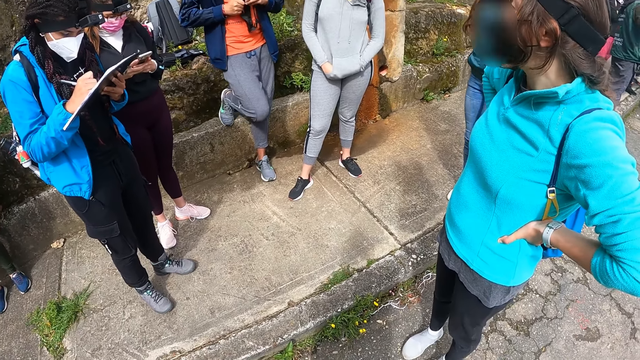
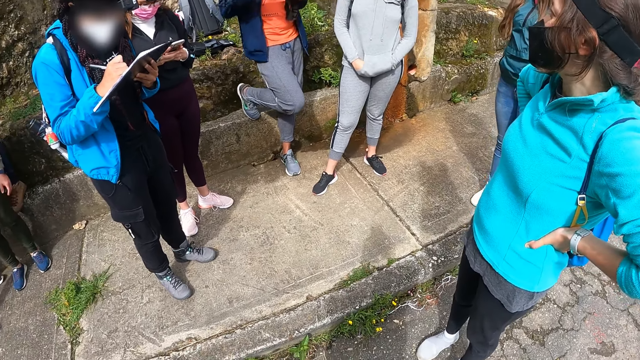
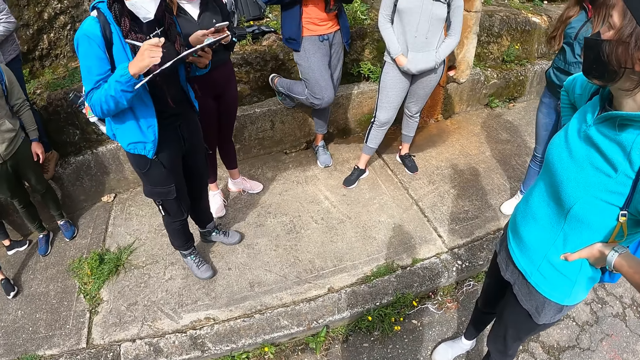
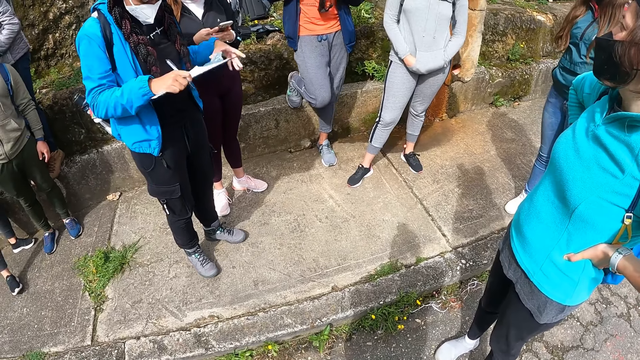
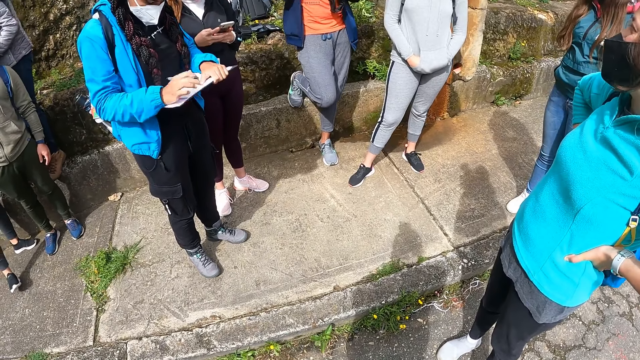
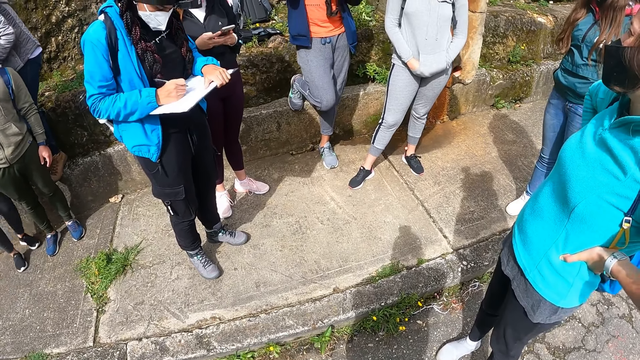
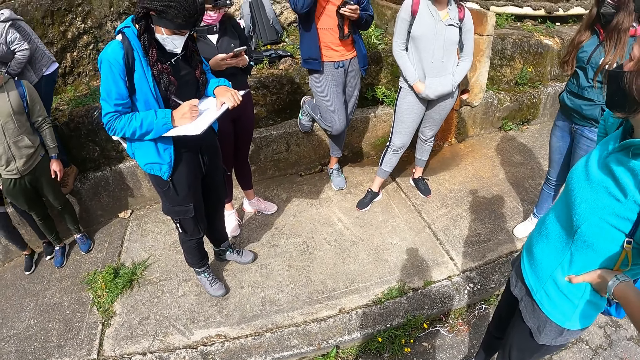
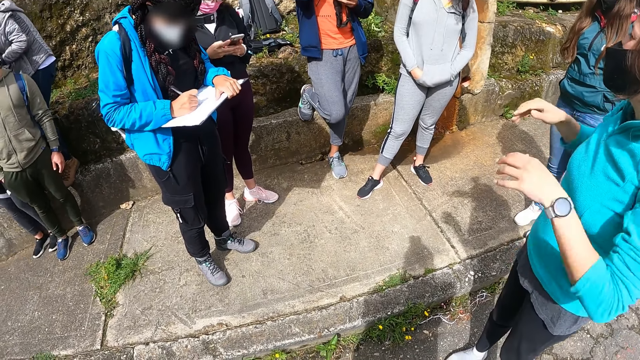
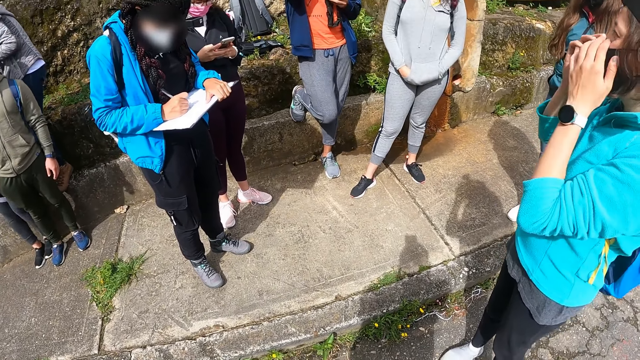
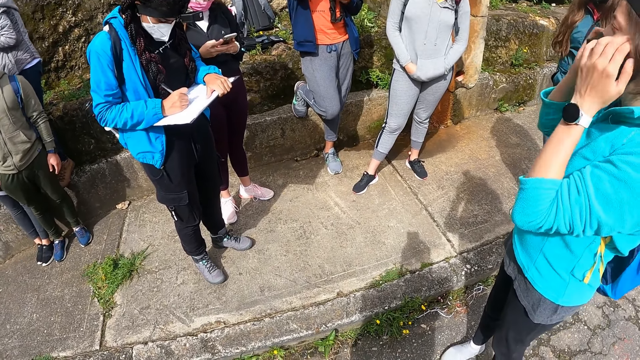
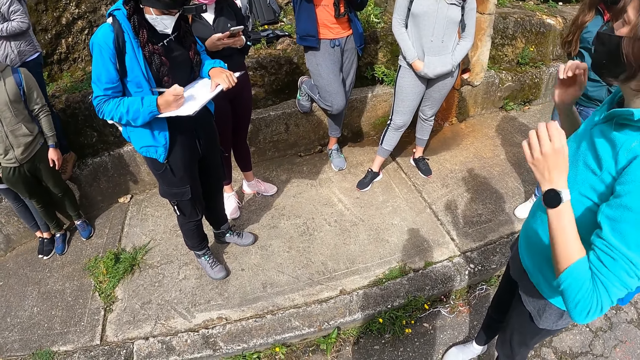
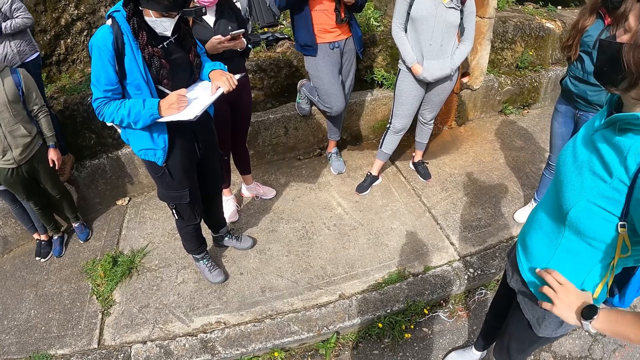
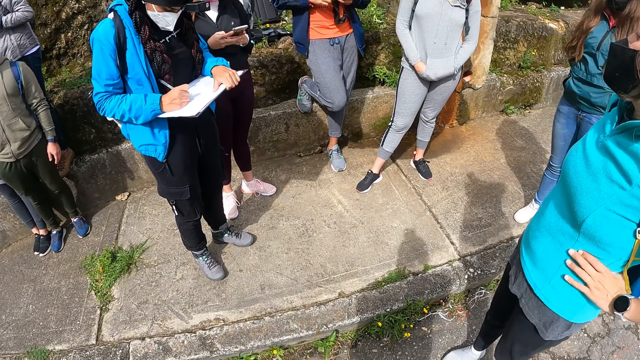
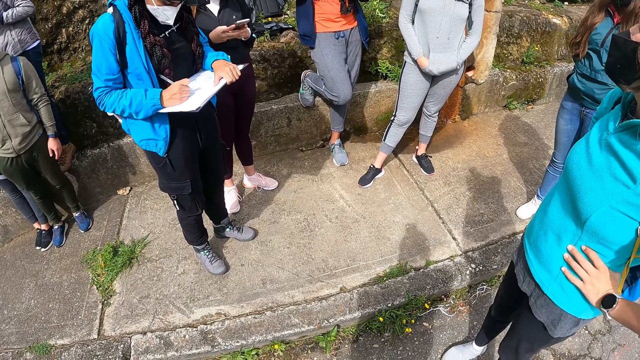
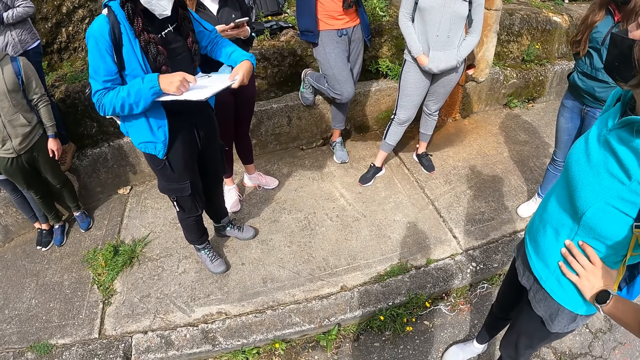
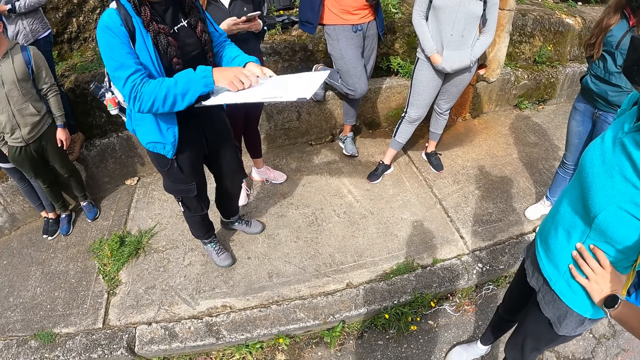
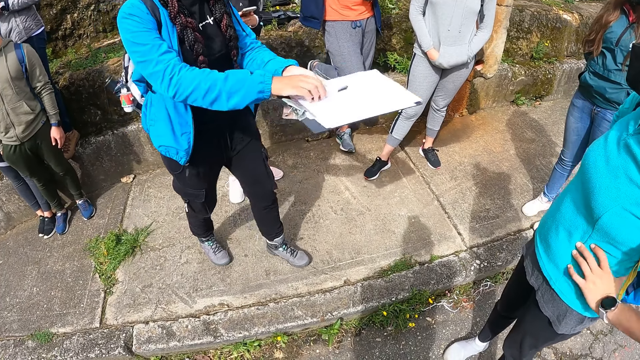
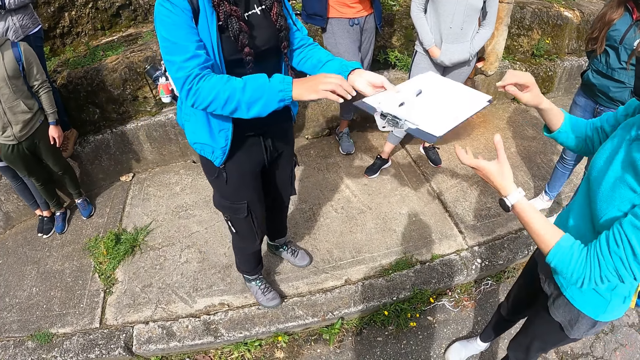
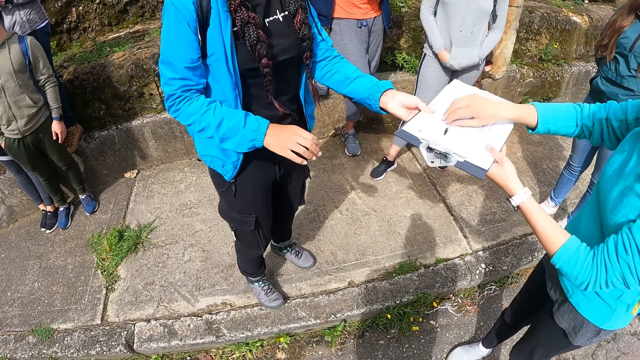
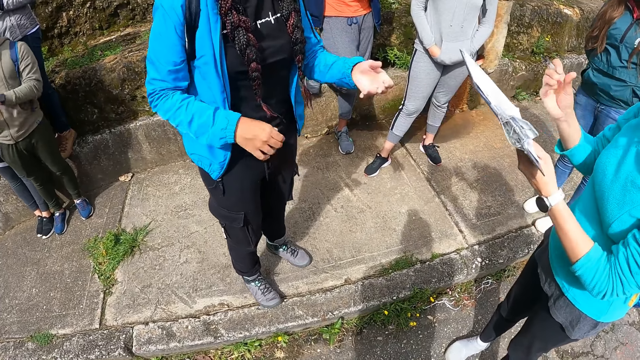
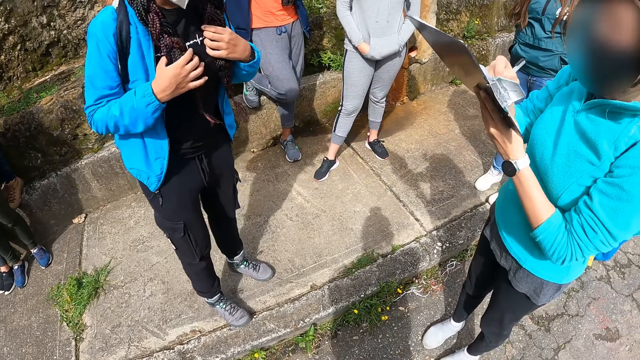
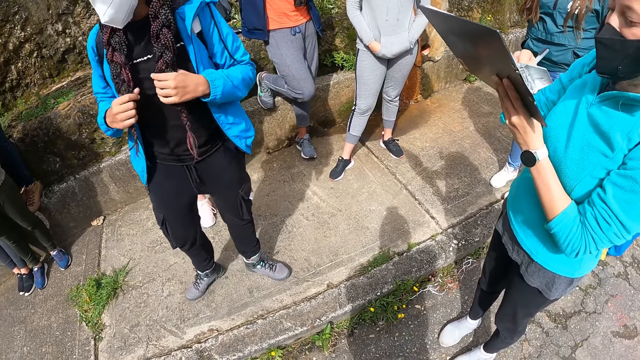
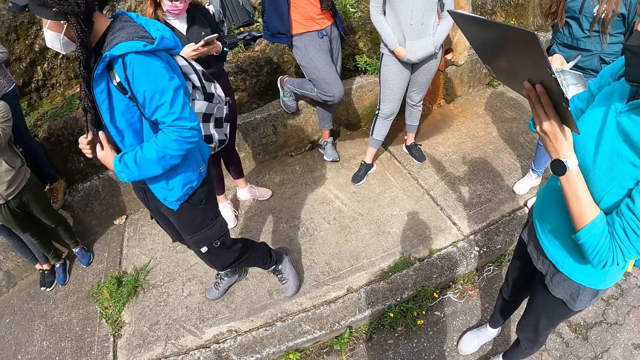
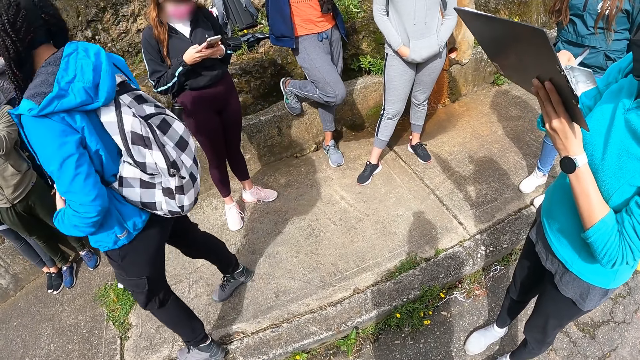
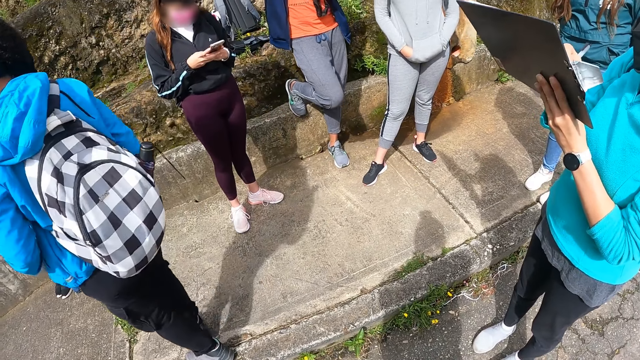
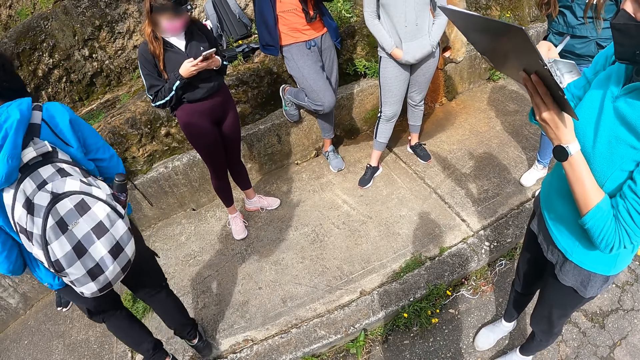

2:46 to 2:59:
A woman adjusts the board or clipboard in her left hand. The woman holds the clipboard with both hands, pulls her hand off the clipboard, and writes on the paper on the board in her left hand with the pen in her right hand. Another woman adjusts her mask on her face with both hands. The other woman places both hands on her waist. The first woman places the pen on the paper on the board with her right hand. The other woman takes the board from the first woman with her left hand. The first woman hands the other woman the clipboard. The other woman picks the pen from the top of the paper on the board with her right hand. The first woman adjusts her hair with both hands. The other woman writes on the paper on the board in her left hand with the pen in her right hand. The first woman holds her hair with both hands and walks around the footpath.

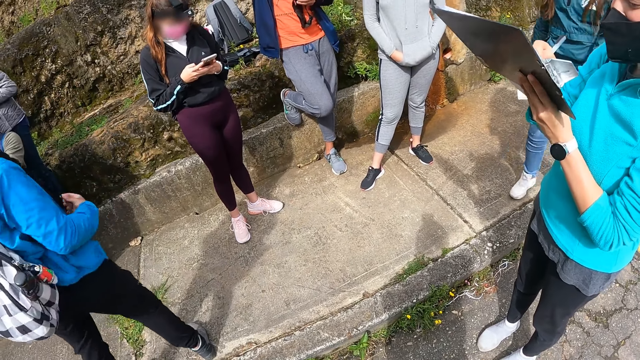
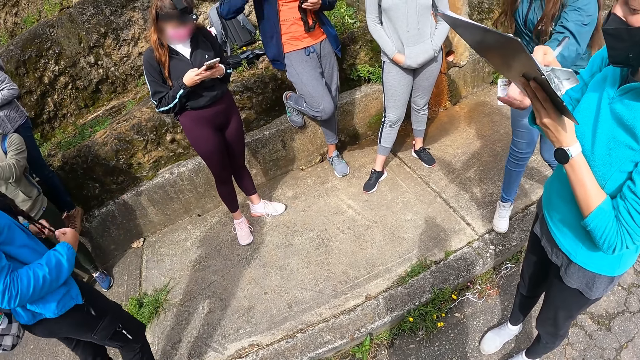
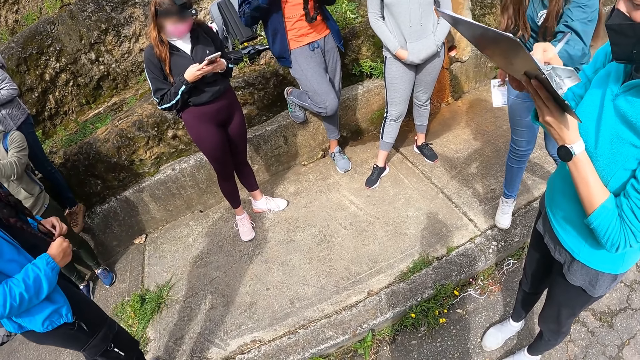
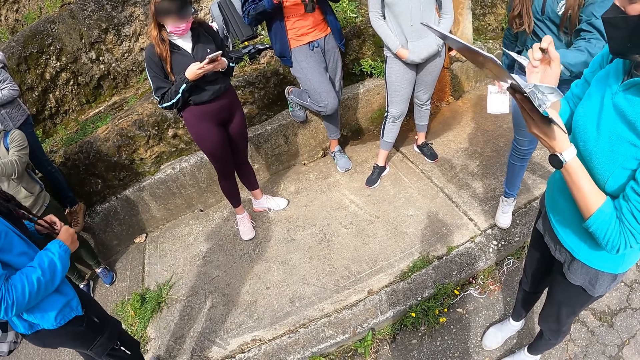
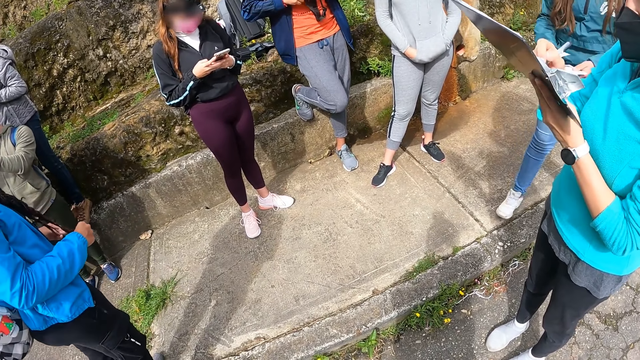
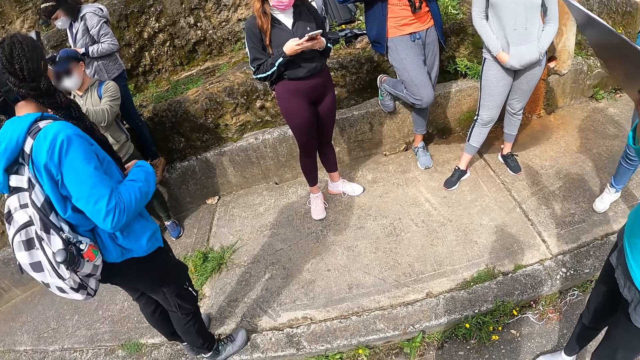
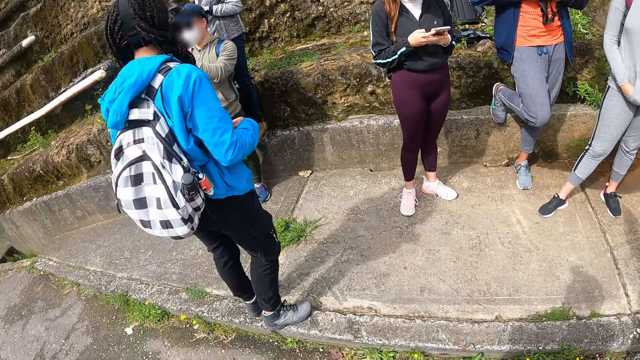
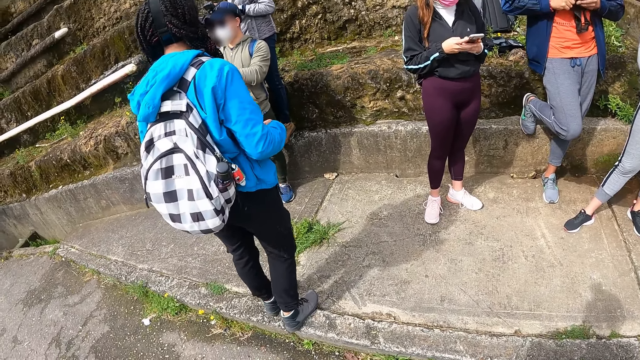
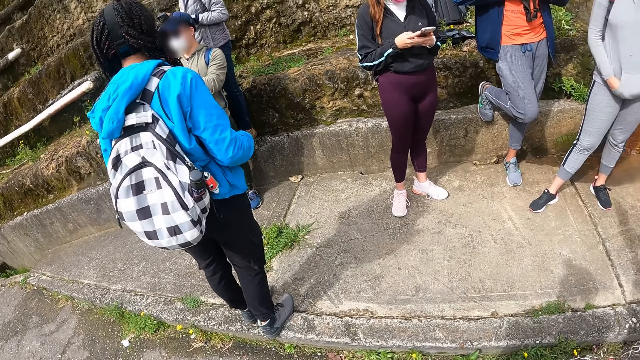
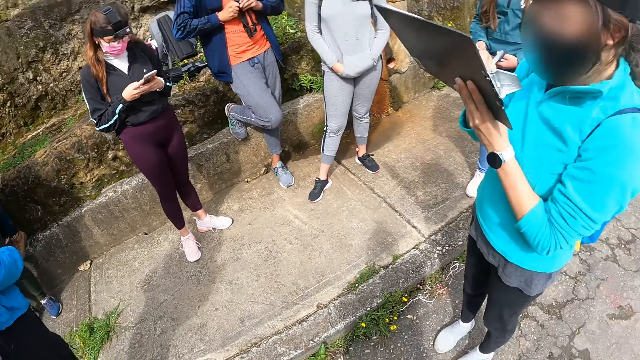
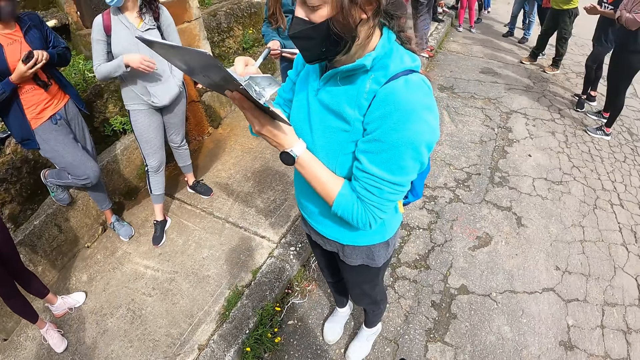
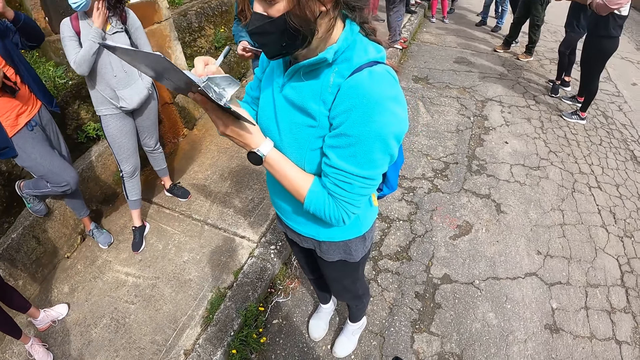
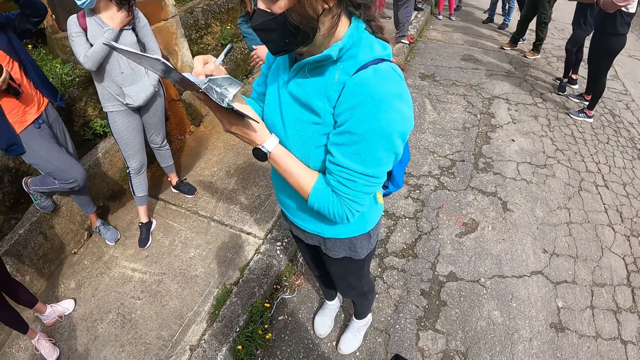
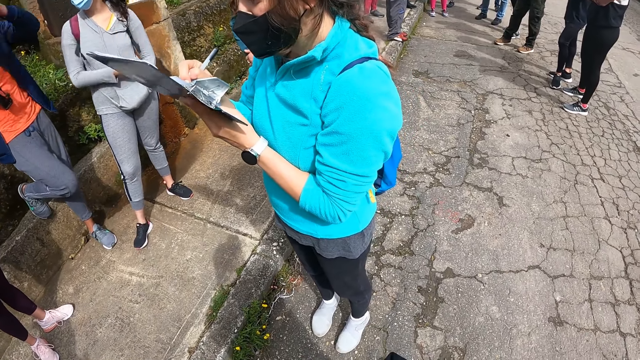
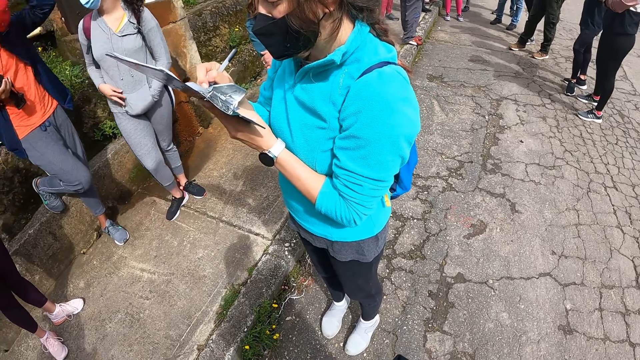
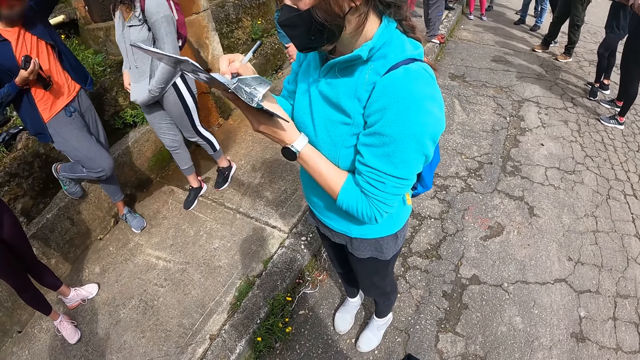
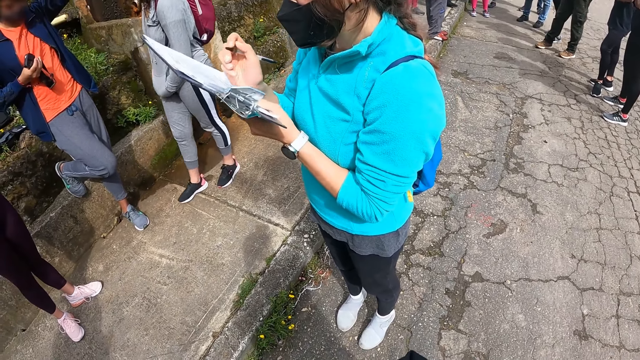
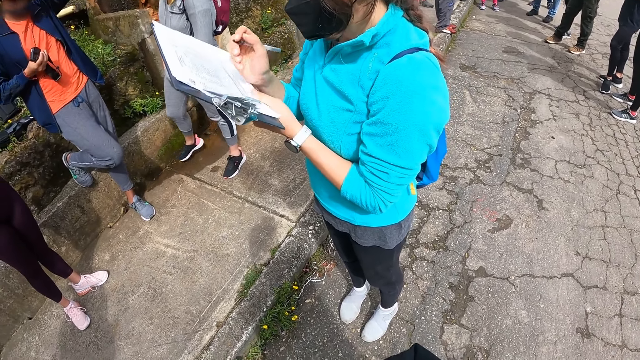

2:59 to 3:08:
A woman picks a paper from the board in the hand of another woman with her left hand. A third woman operates a phone in both hands. The first woman holds the paper with a pen in her right hand in both hands. A fourth woman stands on the footpath. The camera wearer looks around the field. A fifth woman wipes her neck with her right hand. A man adjusts the cap on his head with his left hand. The fifth woman places her right hand into a pocket on her hoodie.
